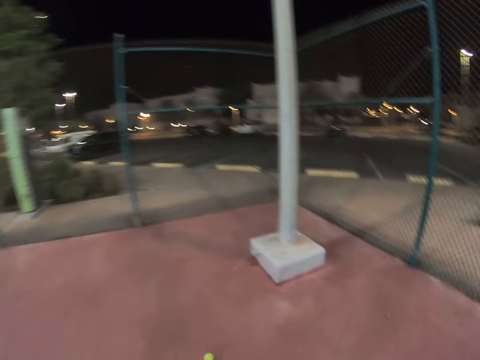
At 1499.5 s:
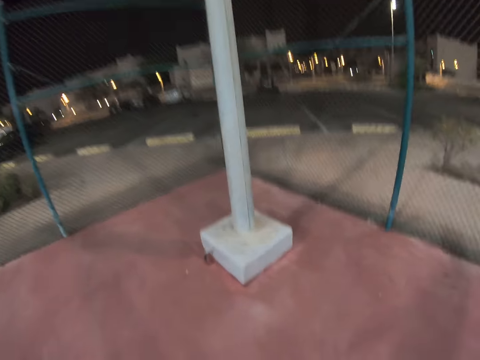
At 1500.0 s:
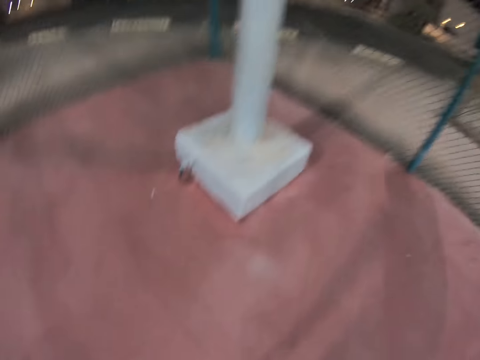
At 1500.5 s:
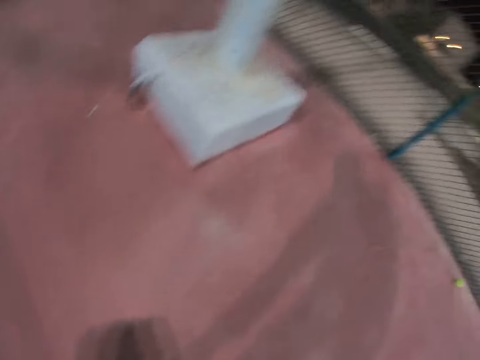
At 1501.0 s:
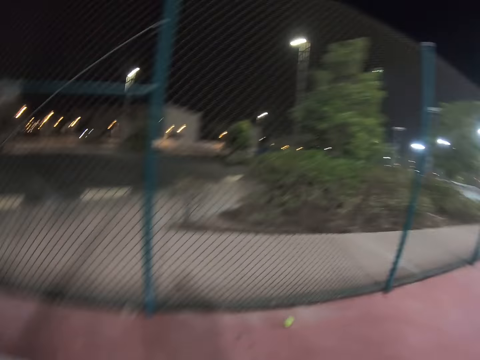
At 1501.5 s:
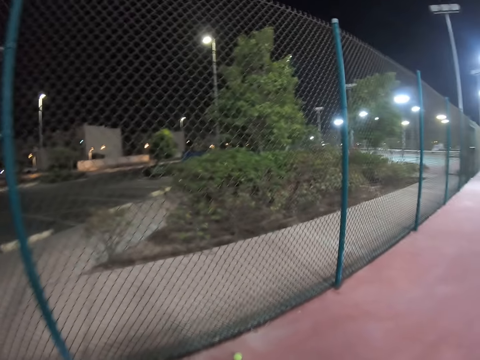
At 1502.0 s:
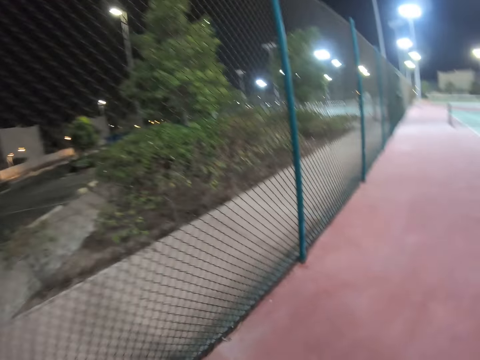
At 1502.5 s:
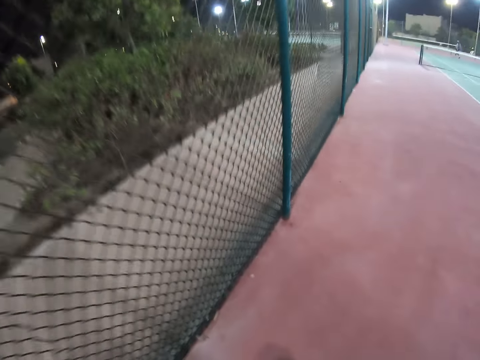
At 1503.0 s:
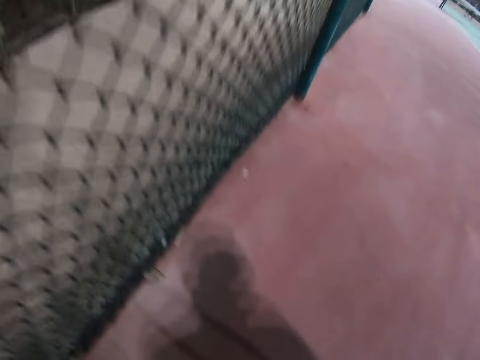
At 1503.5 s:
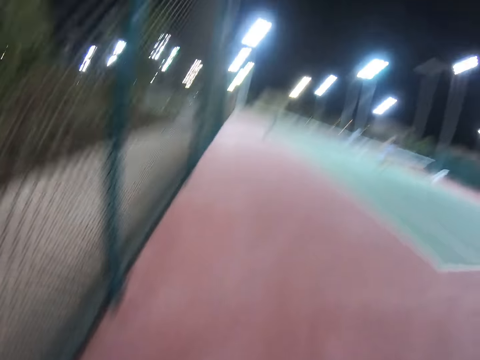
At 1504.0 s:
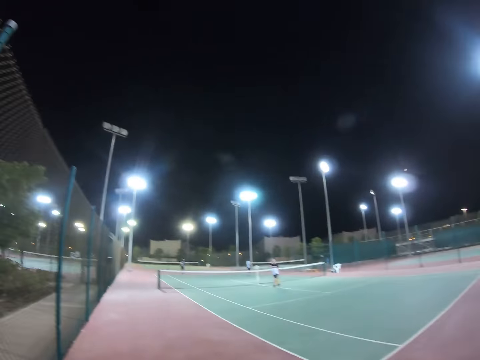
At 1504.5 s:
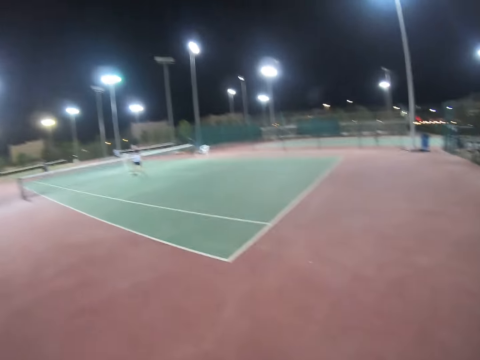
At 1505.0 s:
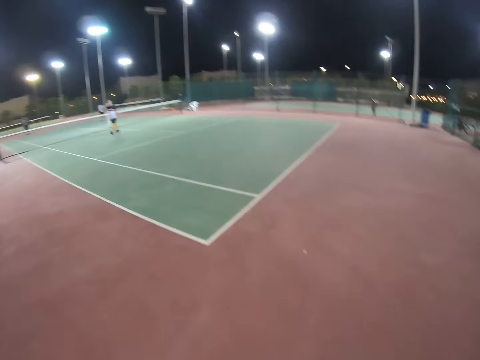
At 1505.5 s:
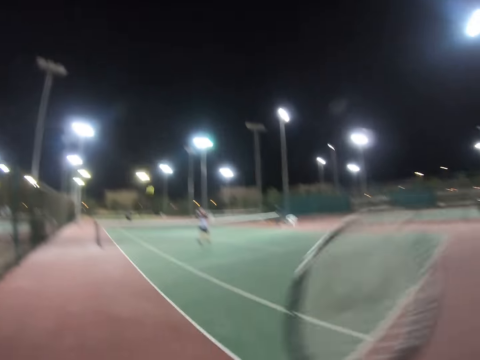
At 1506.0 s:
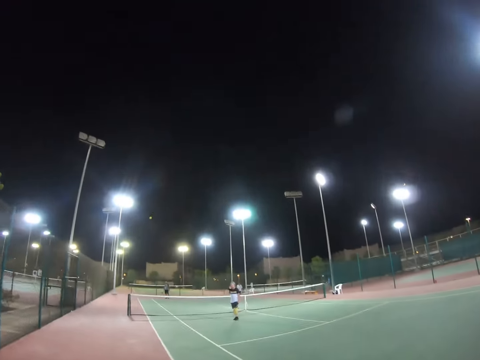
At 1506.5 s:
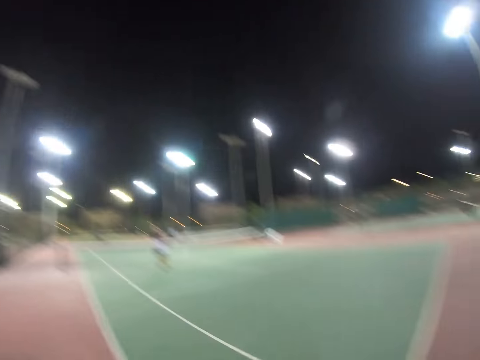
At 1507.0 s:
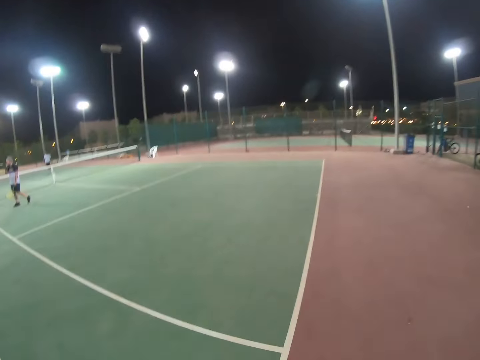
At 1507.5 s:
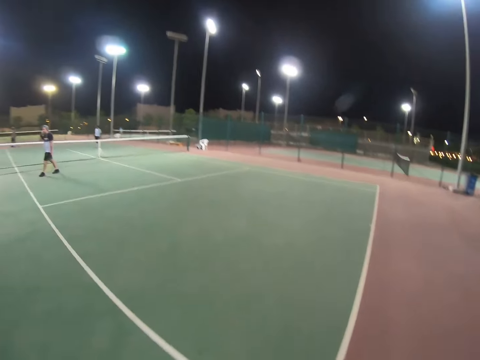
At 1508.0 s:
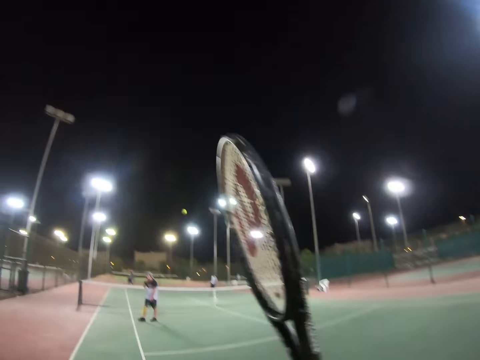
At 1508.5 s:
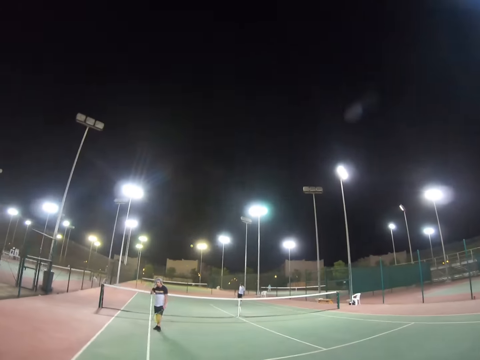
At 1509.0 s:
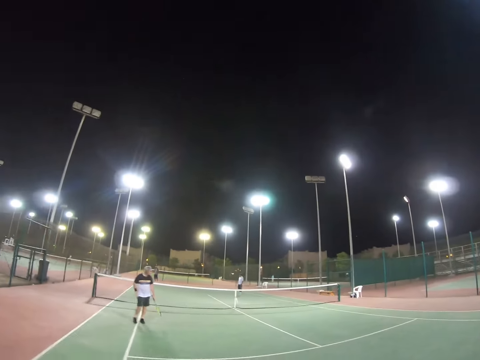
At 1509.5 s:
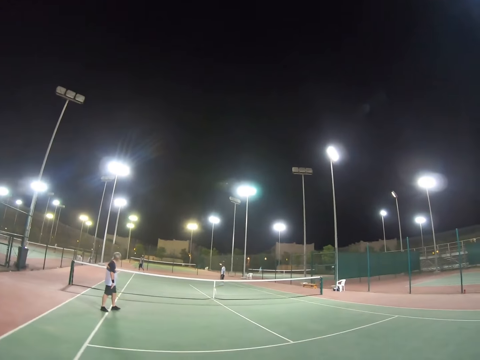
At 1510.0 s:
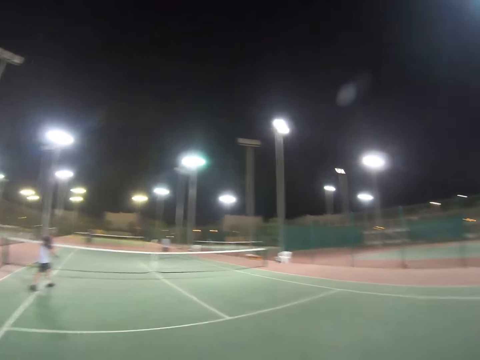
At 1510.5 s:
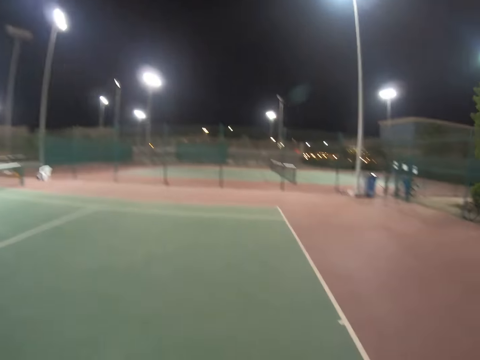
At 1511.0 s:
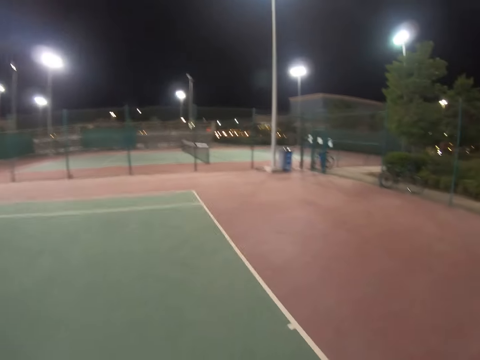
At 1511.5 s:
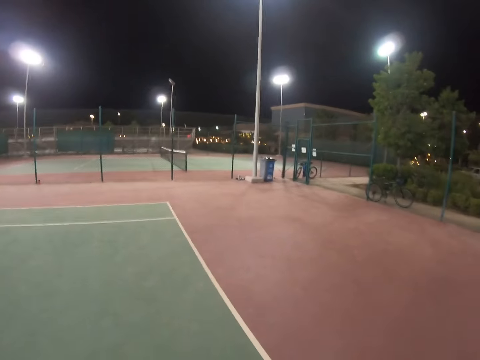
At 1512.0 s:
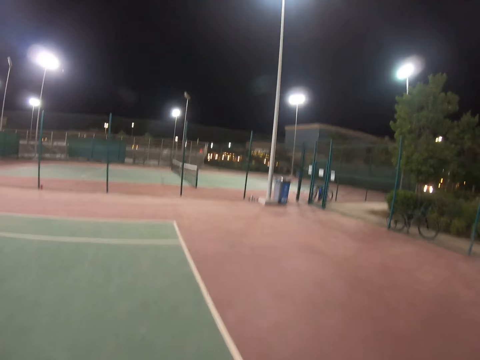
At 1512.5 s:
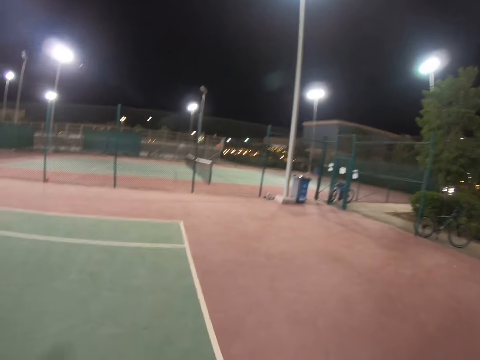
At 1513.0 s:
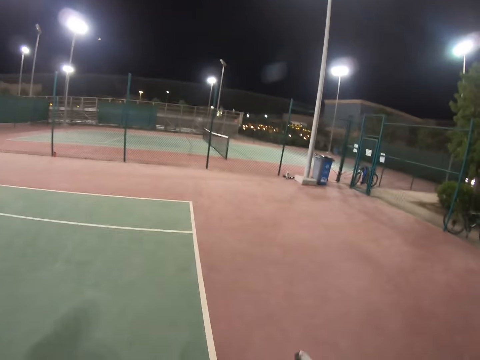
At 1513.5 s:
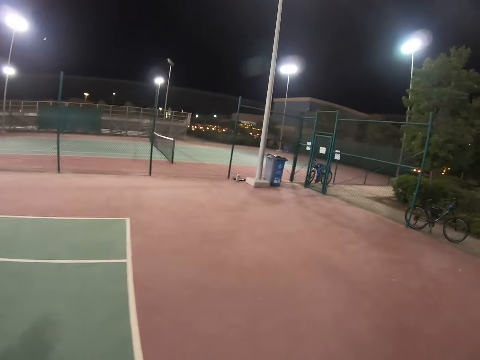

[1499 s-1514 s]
The camera wearer picks up a ball from the ground. They pick up a ball from the ground again. They walk. They hit the ball to a man. Another man walks. The camera wearer hits the ball to the first man. A person plays tennis.

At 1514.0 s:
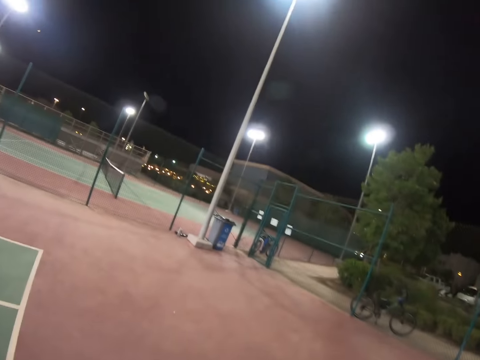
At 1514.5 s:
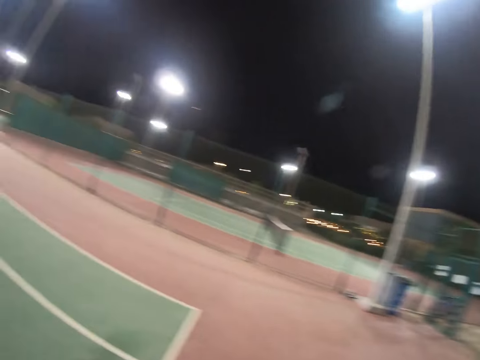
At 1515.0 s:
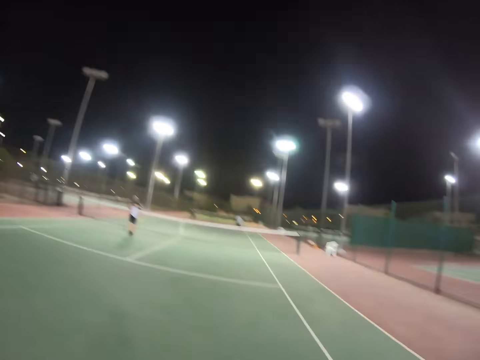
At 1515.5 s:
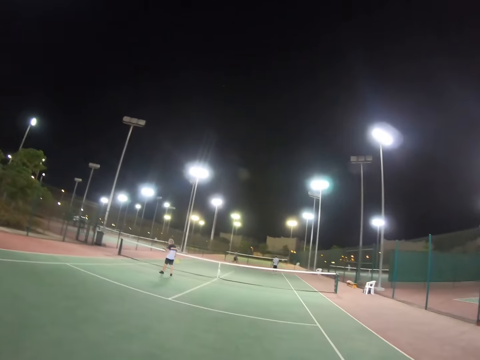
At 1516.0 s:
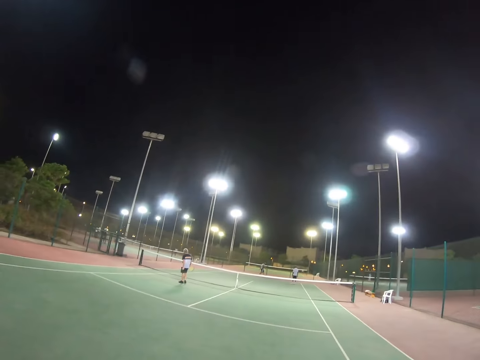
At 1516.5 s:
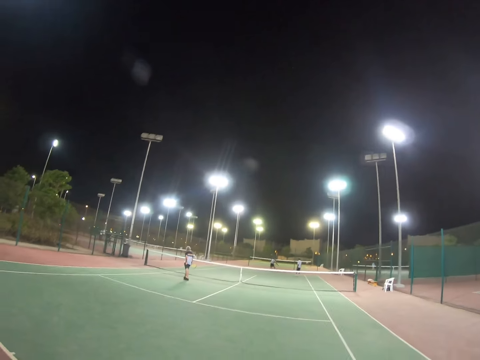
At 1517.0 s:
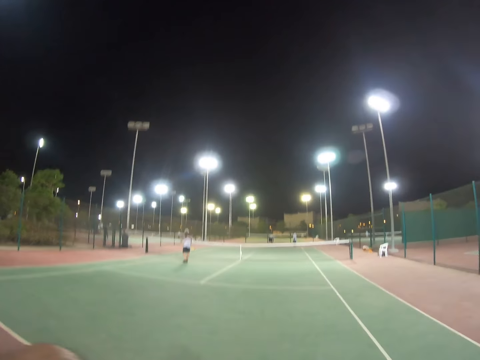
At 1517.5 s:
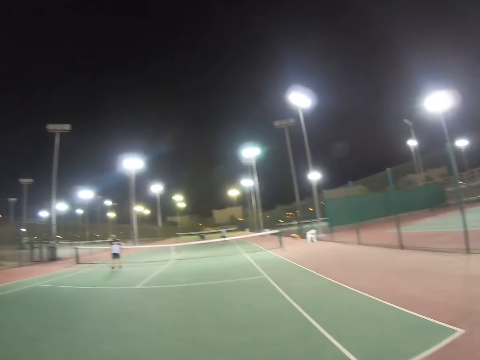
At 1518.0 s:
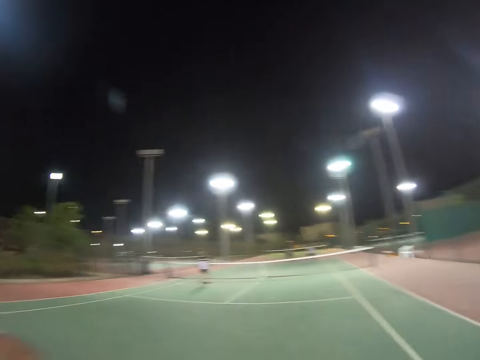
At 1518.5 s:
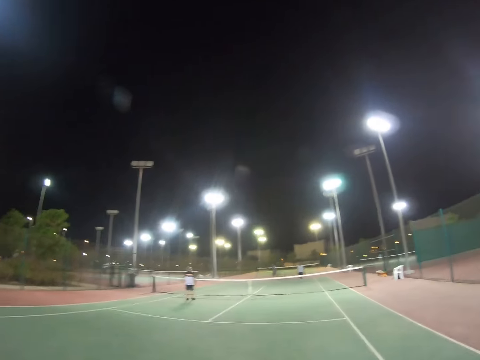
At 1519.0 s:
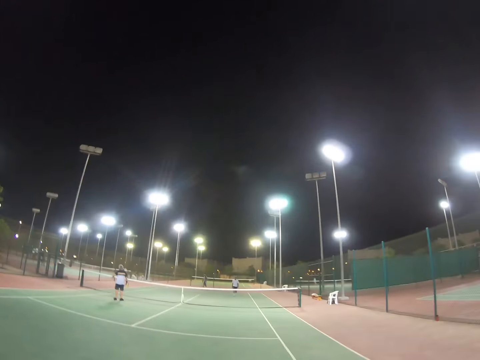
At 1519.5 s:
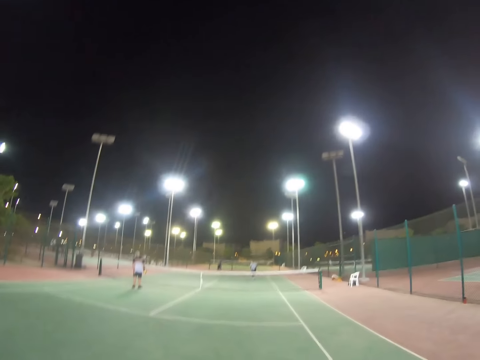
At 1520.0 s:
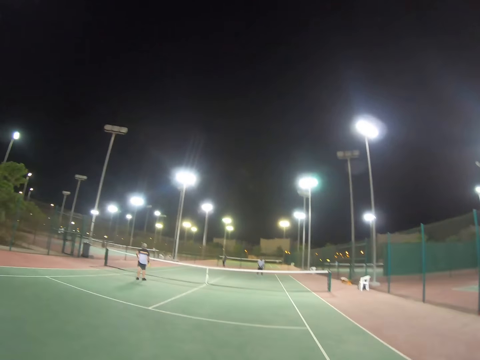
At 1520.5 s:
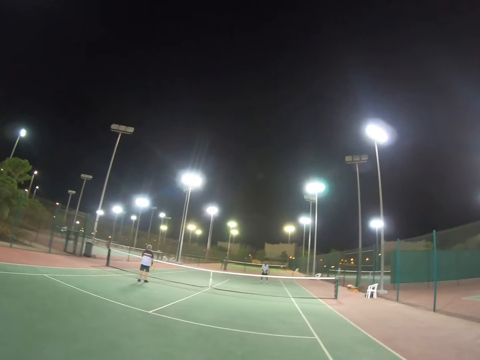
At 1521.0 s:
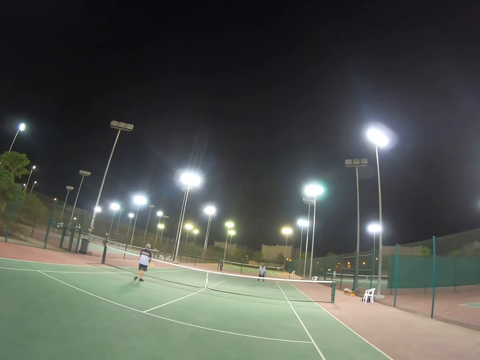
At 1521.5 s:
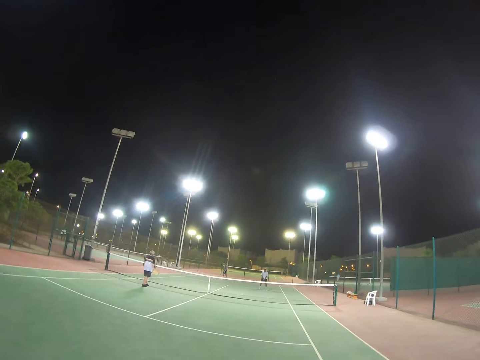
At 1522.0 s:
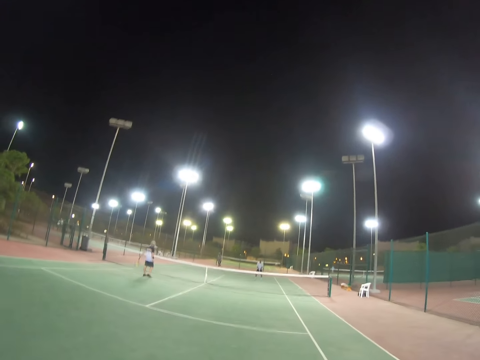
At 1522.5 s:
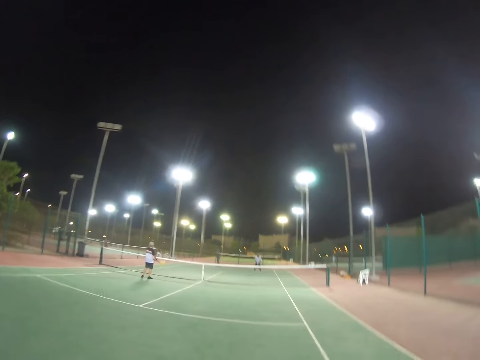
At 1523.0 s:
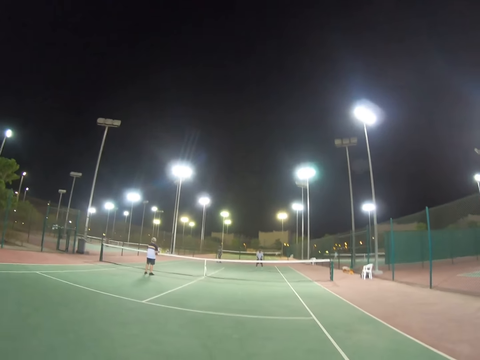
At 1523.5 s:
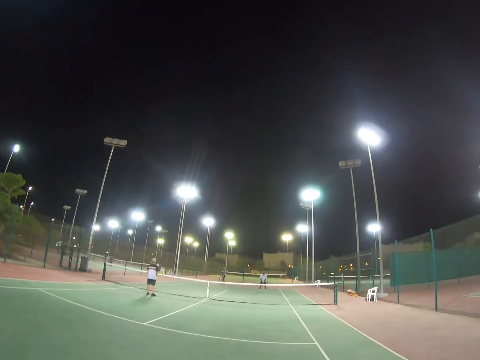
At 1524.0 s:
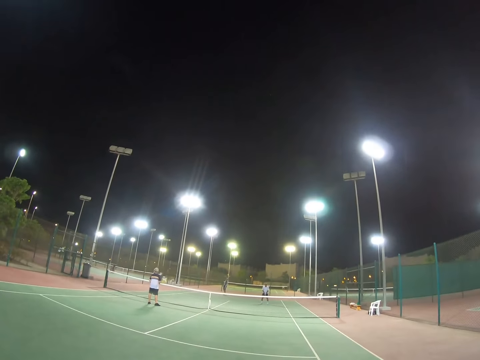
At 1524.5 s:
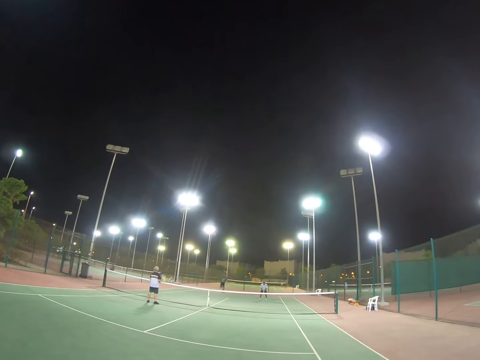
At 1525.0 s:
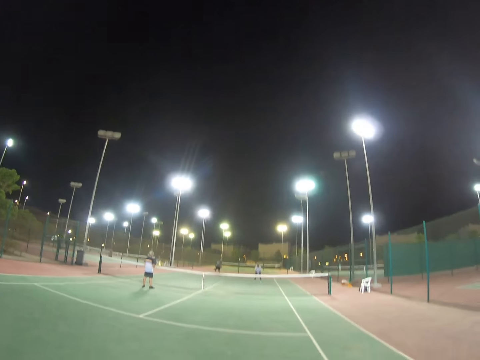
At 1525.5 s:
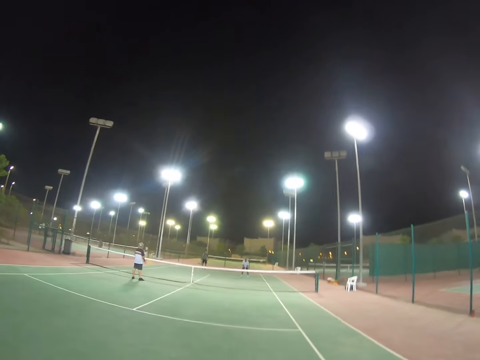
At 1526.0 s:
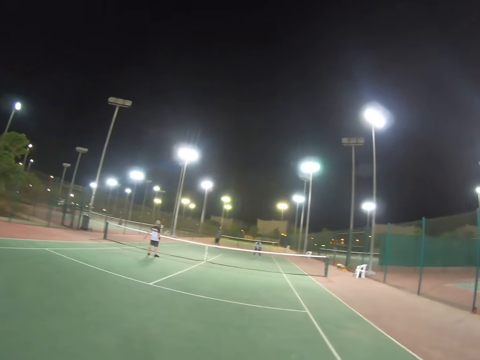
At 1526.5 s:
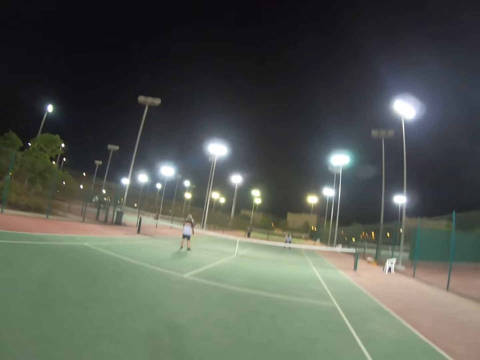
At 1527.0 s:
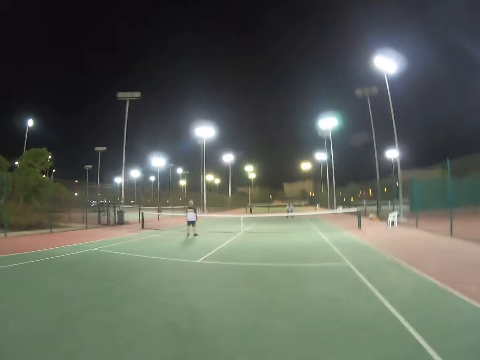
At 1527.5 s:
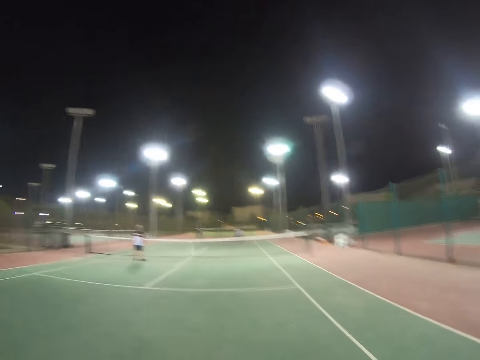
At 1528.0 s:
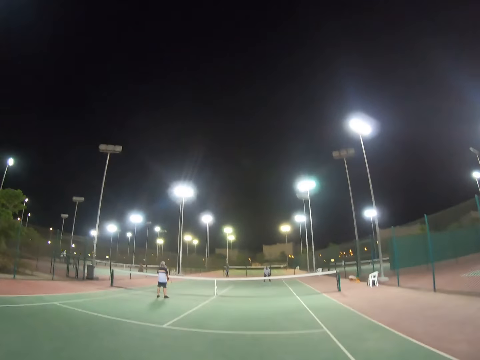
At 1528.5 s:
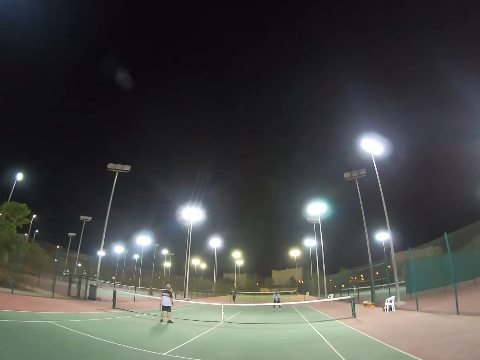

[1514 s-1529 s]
The camera wearer stops. A man picks up a ball from the ground. The man serves the ball. The camera wearer touches something.
